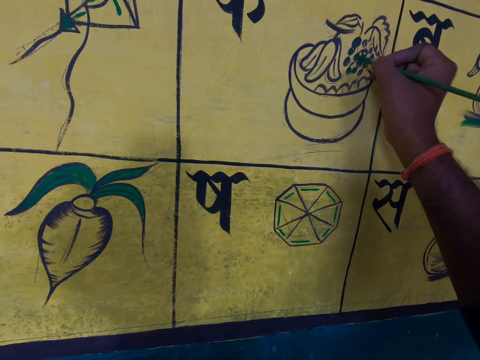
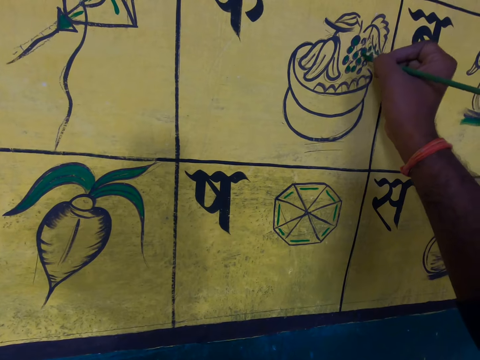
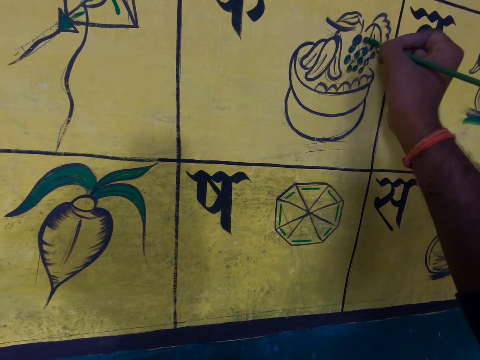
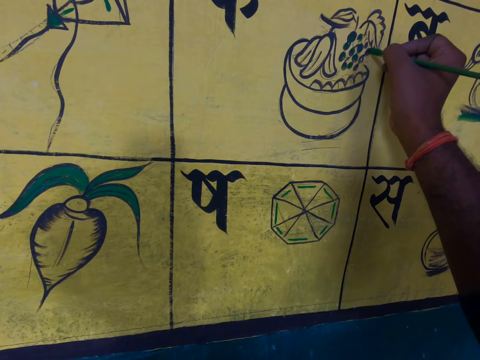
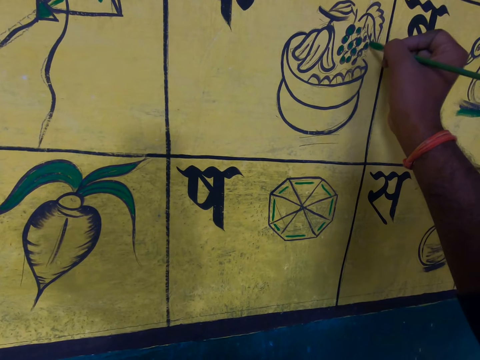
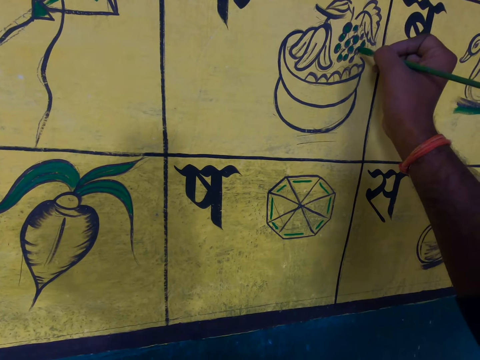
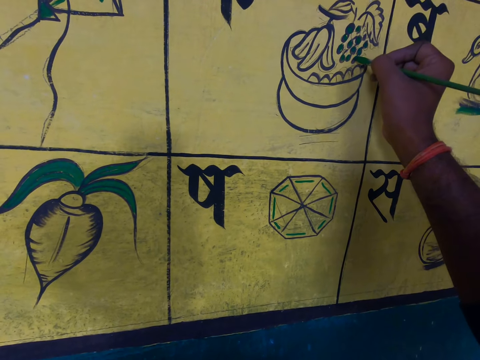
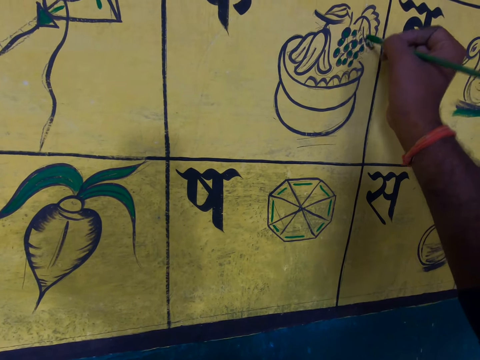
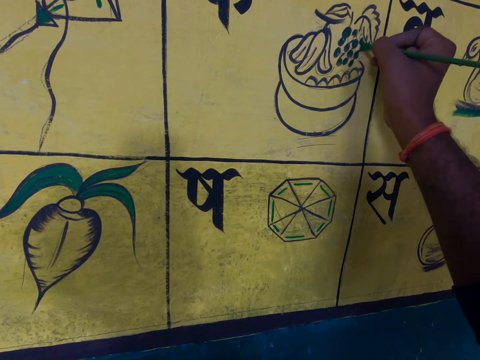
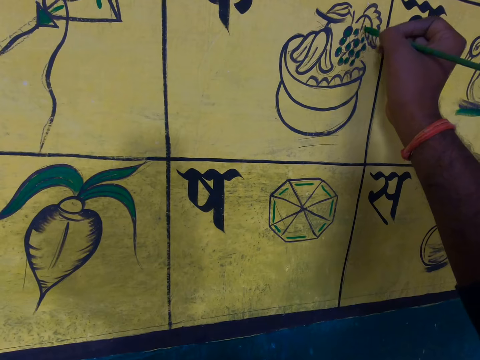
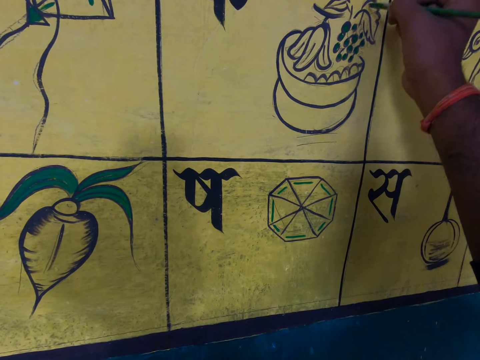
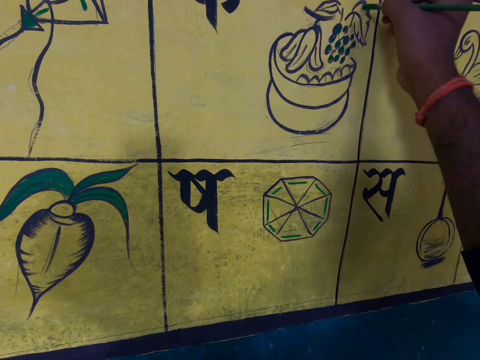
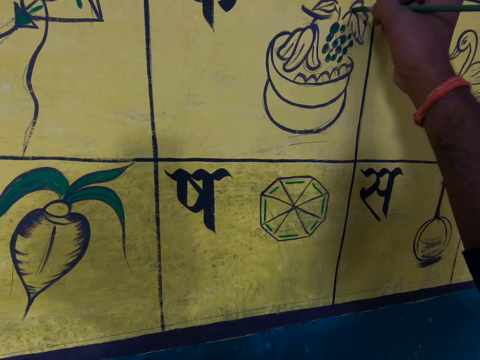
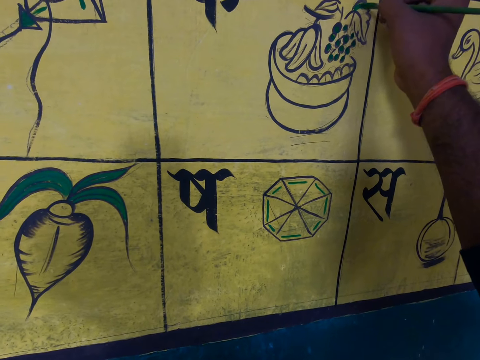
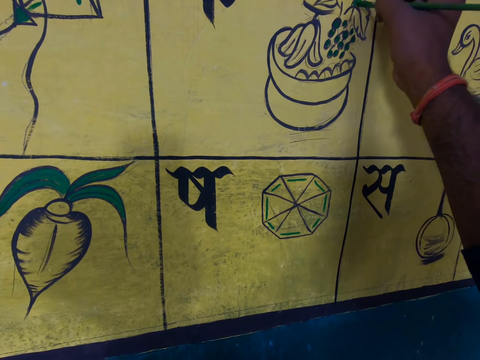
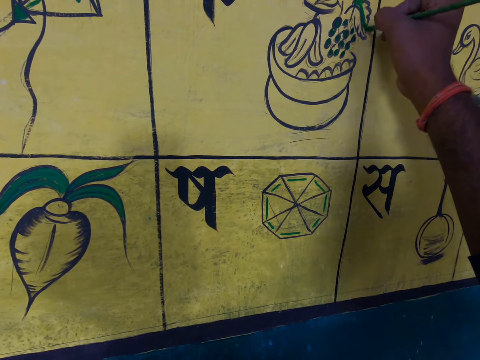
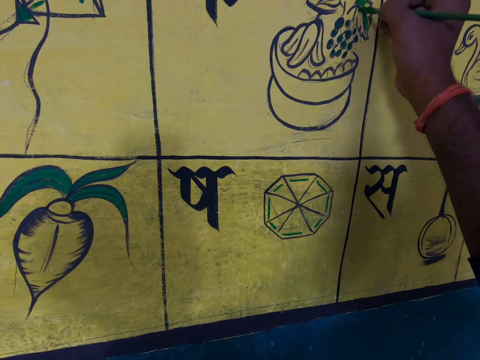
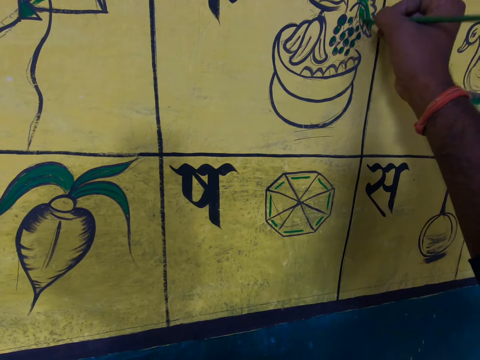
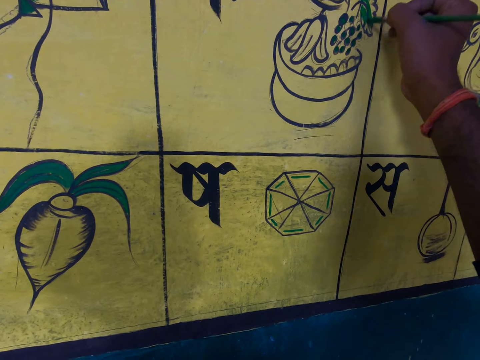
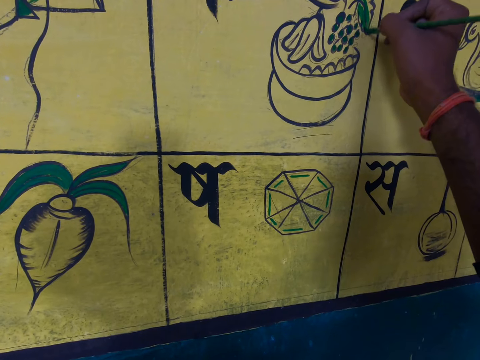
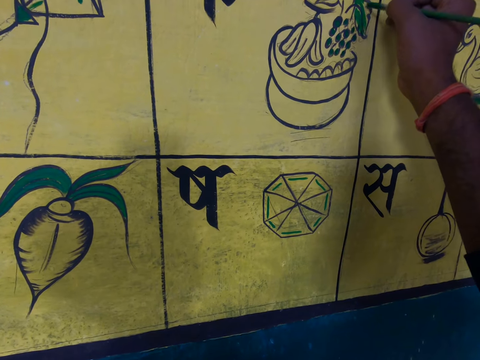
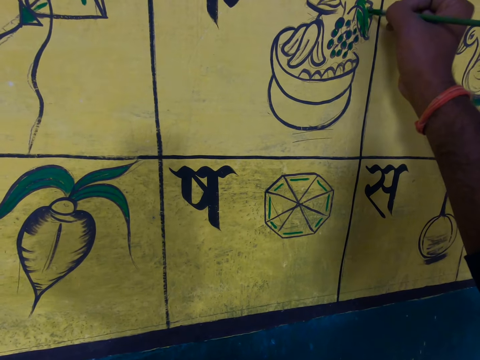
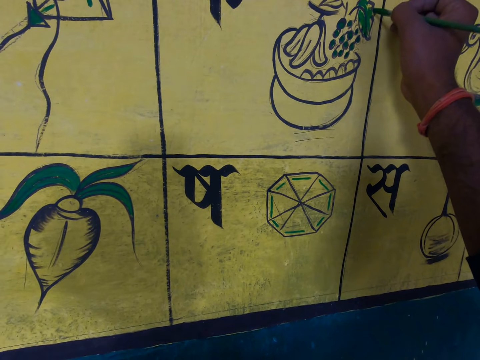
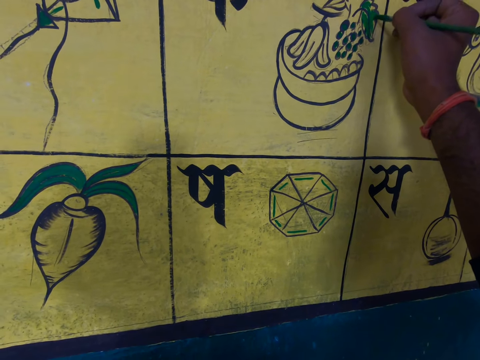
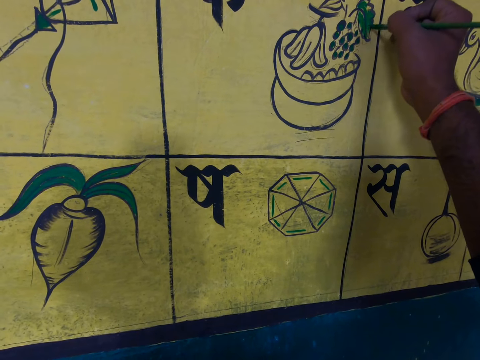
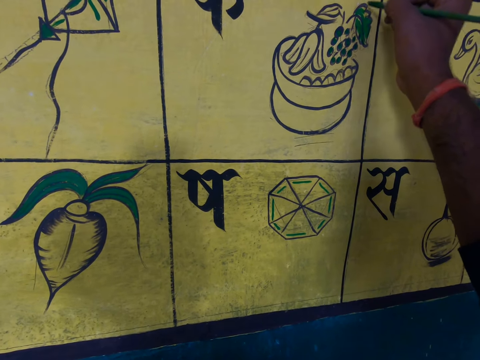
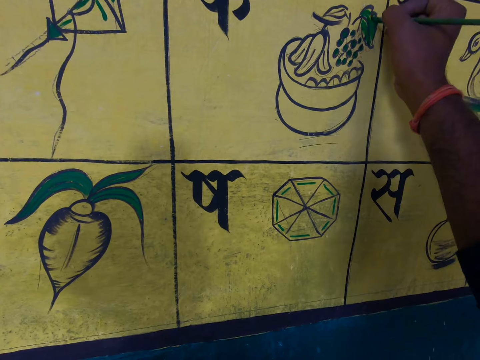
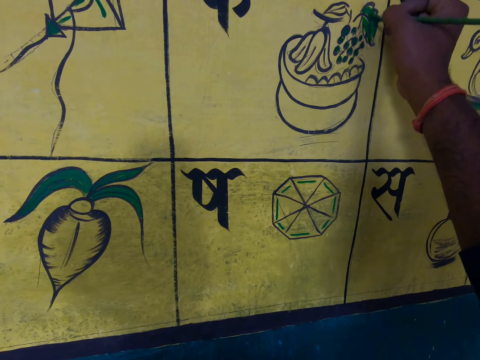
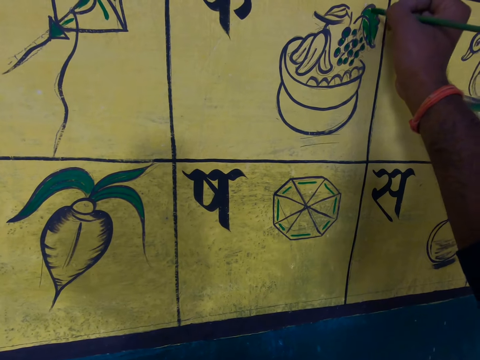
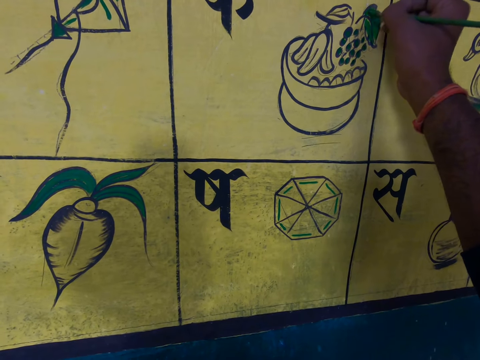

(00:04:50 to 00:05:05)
The camera wearer paints on the wall and lifts the painting brush. They paint on the wall and lift the painting brush. They lift the painting brush again. They paint on the wall and lift the painting brush. They paint on the wall and lift the painting brush. They paint on the wall and lift the painting brush. They paint on the wall and lift the painting brush. They lift the painting brush again. They paint on the wall and lift the painting brush. They paint on the wall and lift the painting brush. They paint on the wall and lift the painting brush. They paint on the wall.

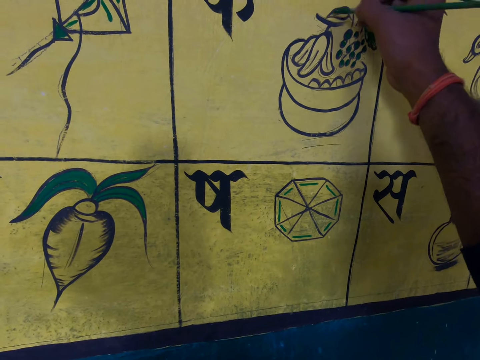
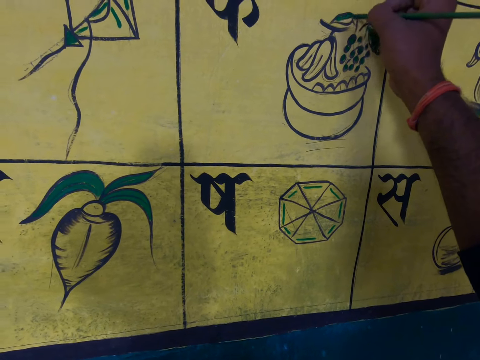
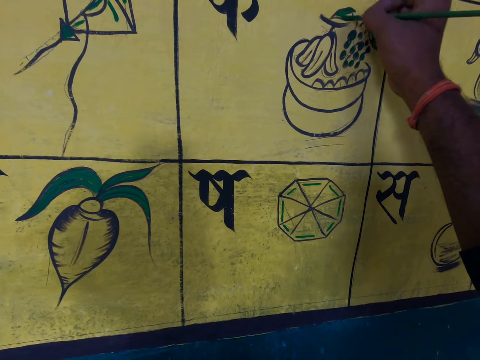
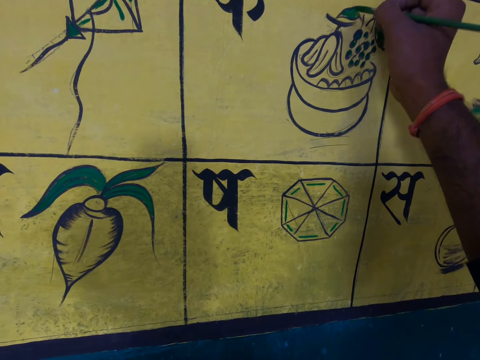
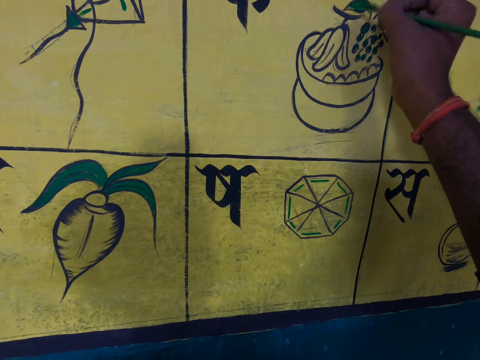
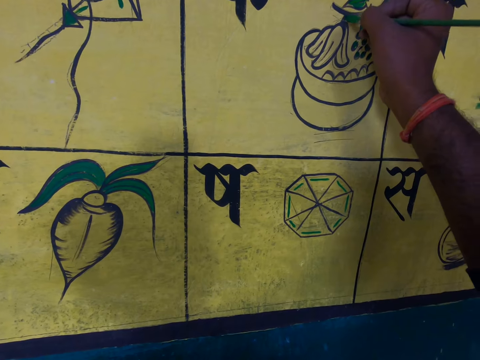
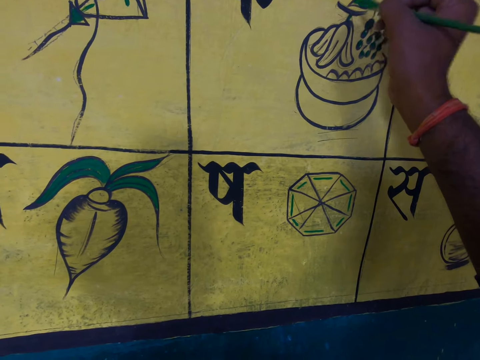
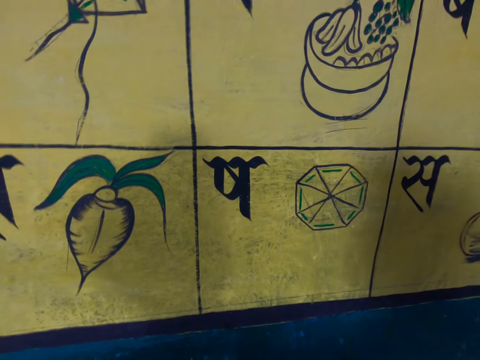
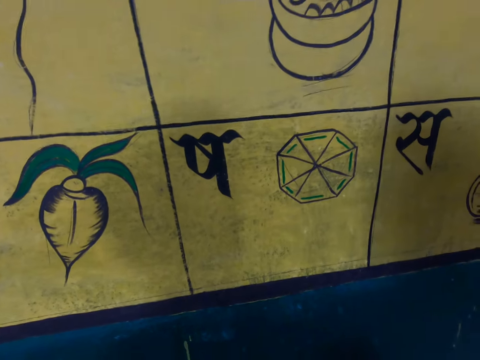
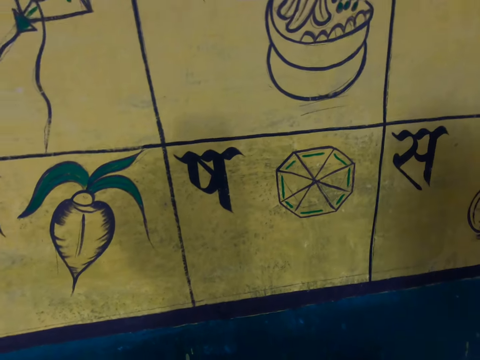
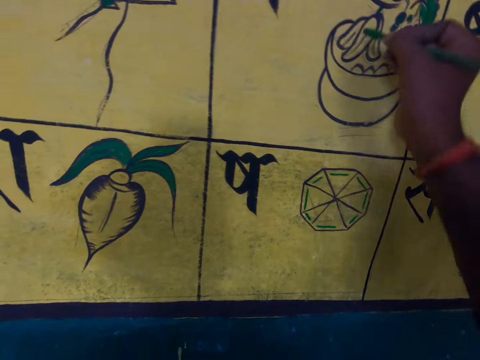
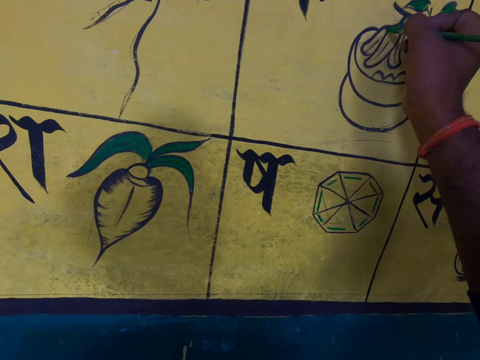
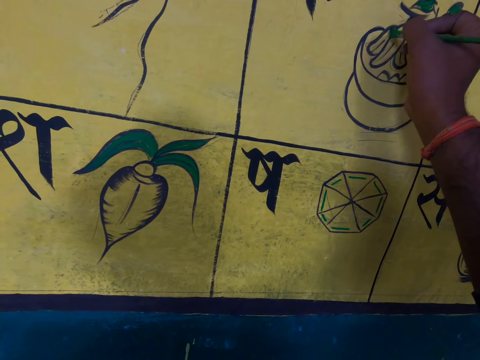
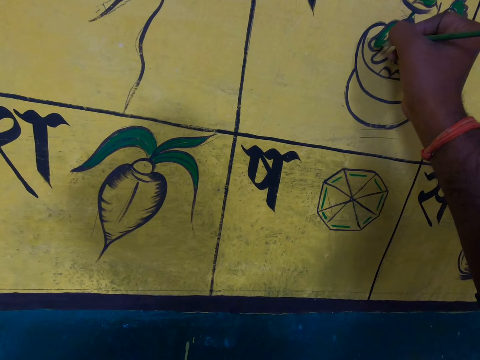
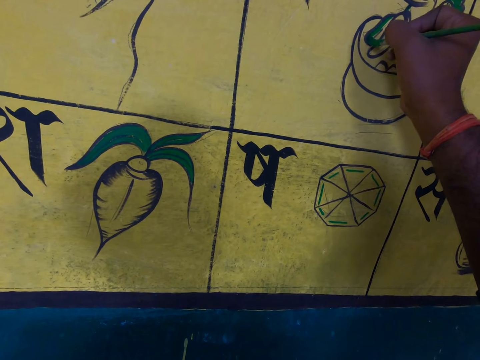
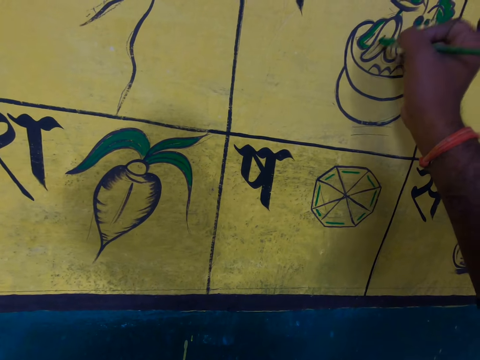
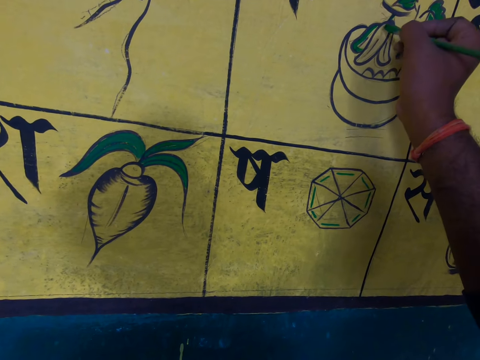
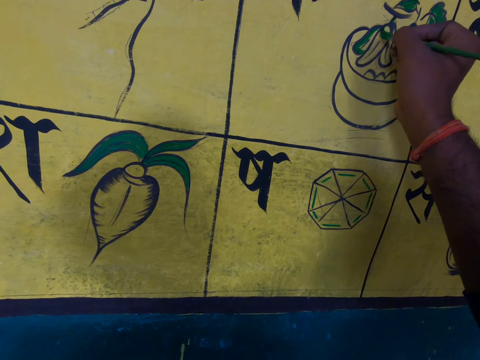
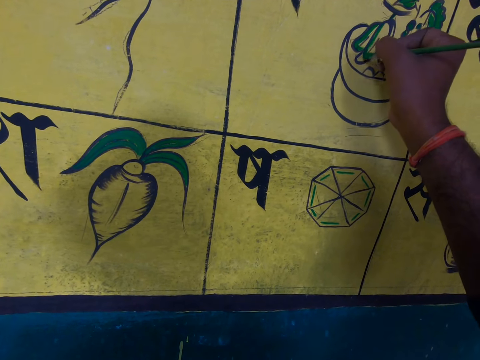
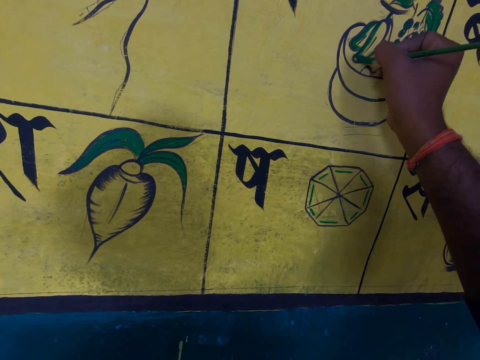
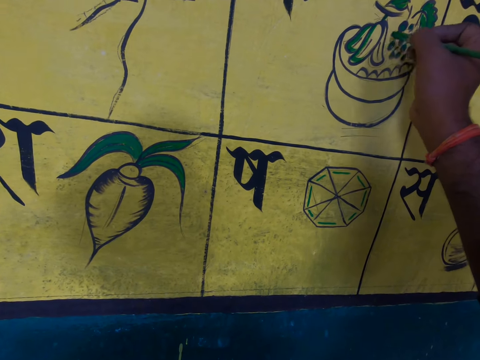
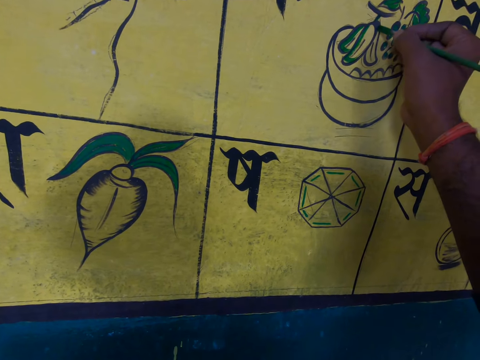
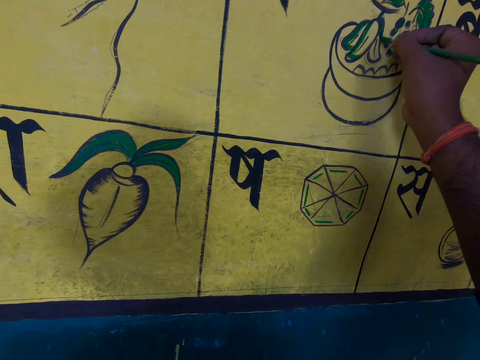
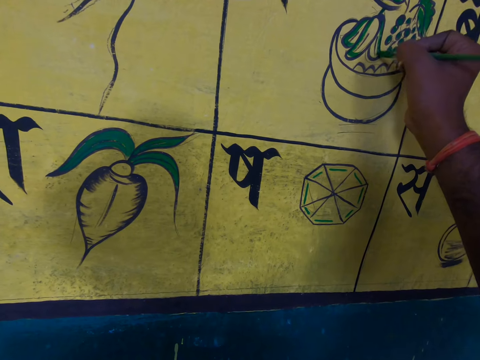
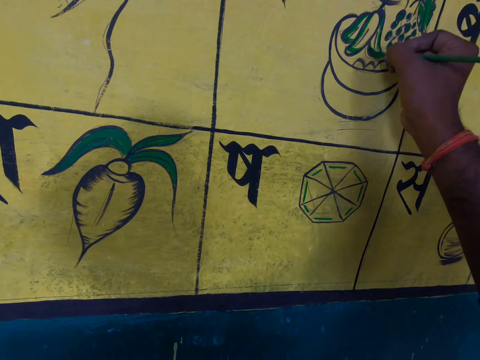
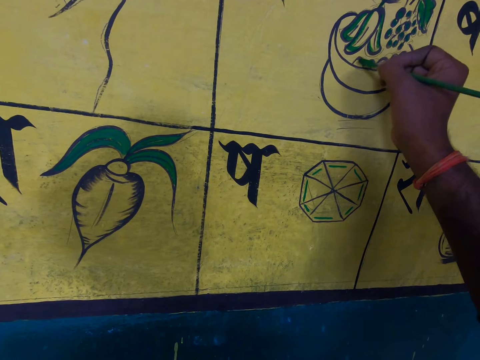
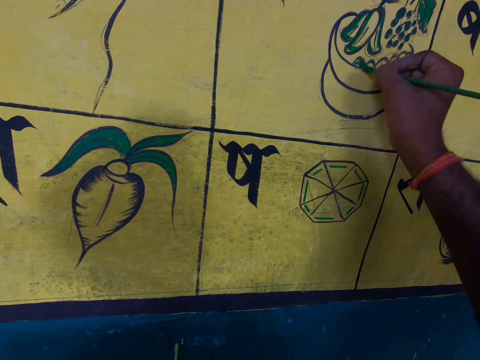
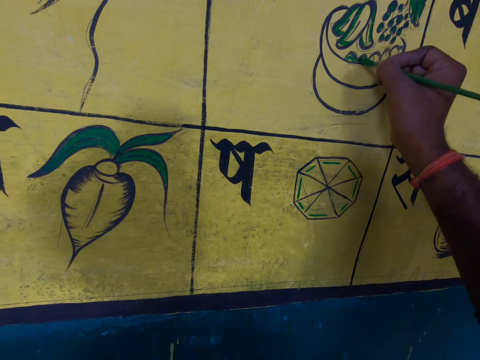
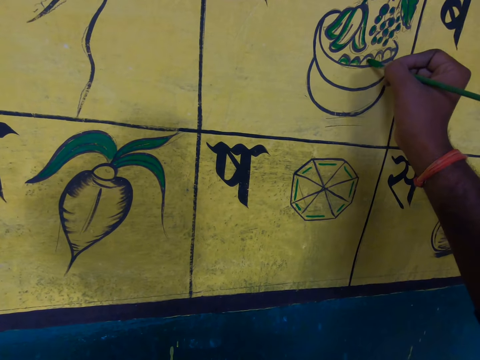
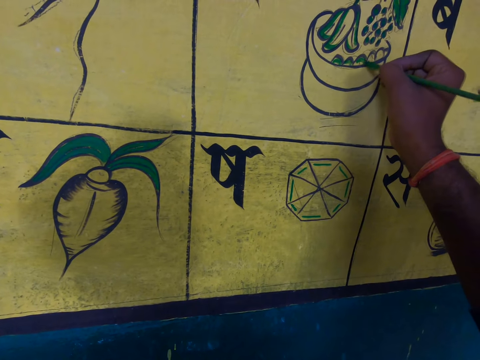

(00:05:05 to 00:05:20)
The camera wearer lifts the painting brush and paints on the wall. He lifts the painting brush and paints on the wall. He dips the brush into a container containing ink. He withdraws his painting brush from the wall. He does something. He moves his hand back to the wall. He paints the wall with the brush. He lifts the painting brush and paints on the wall. He lifts the painting brush and paints on the wall. He lifts the painting brush and paints on the wall. He lifts the painting brush and paints on the wall. He lifts the painting brush and paints on the wall. He lifts the painting brush and paints the wall.
